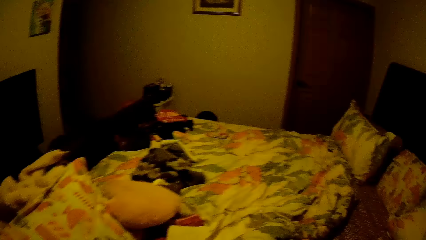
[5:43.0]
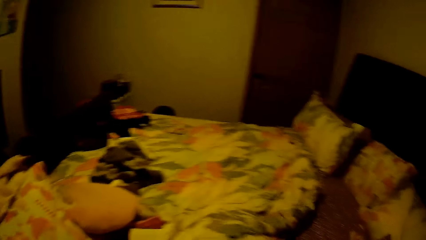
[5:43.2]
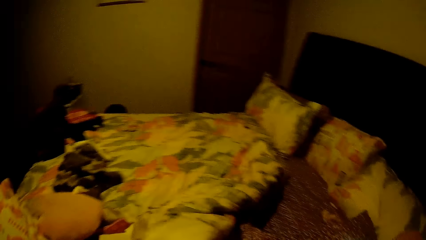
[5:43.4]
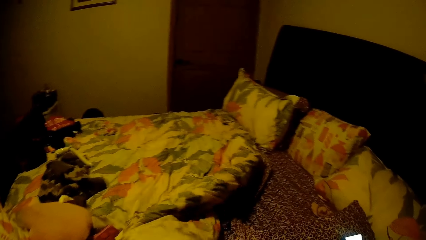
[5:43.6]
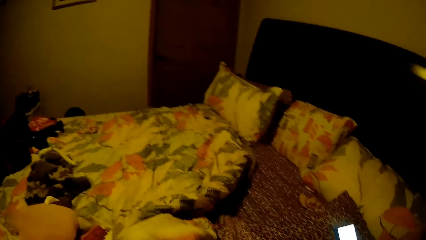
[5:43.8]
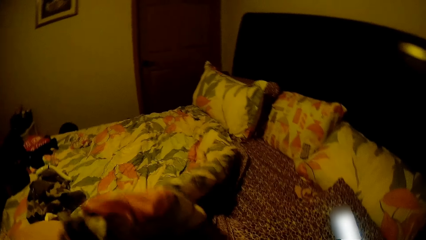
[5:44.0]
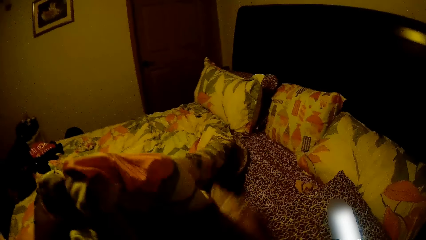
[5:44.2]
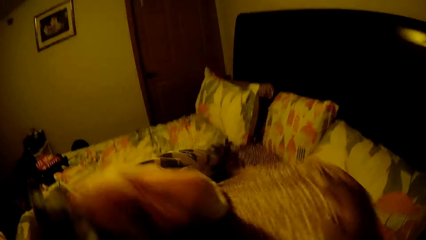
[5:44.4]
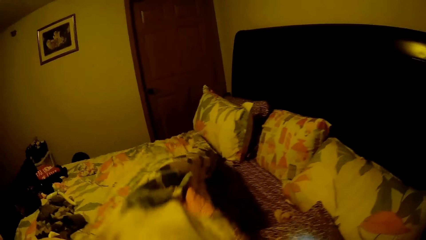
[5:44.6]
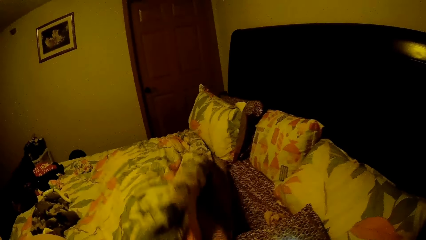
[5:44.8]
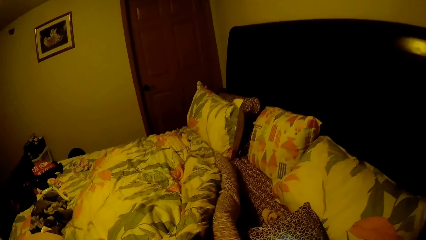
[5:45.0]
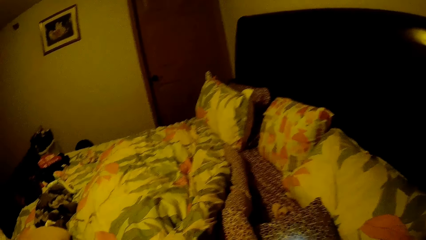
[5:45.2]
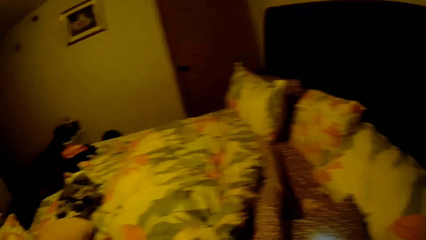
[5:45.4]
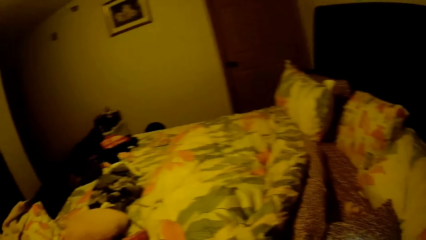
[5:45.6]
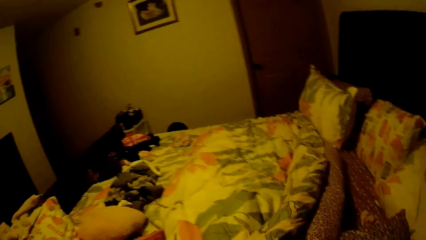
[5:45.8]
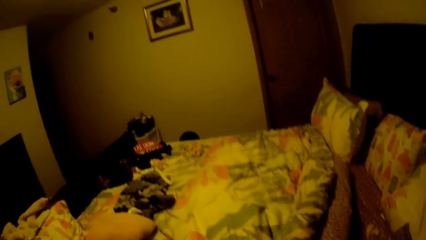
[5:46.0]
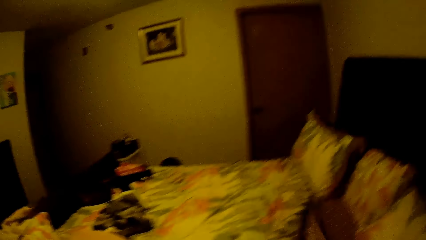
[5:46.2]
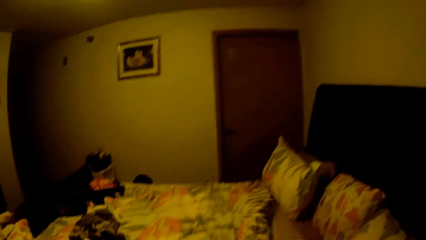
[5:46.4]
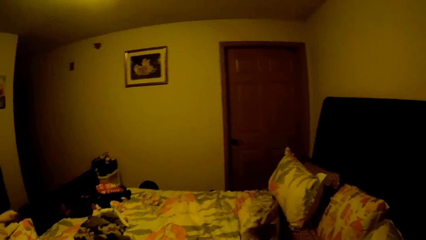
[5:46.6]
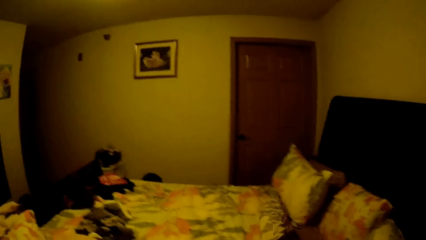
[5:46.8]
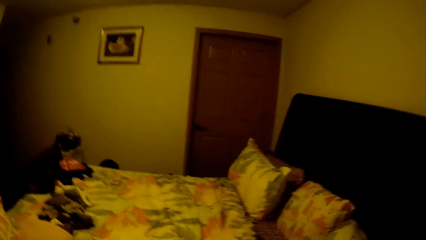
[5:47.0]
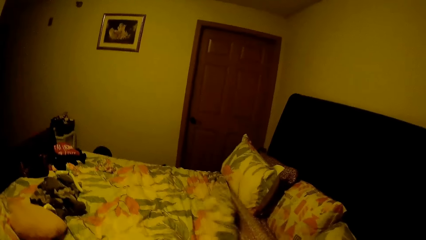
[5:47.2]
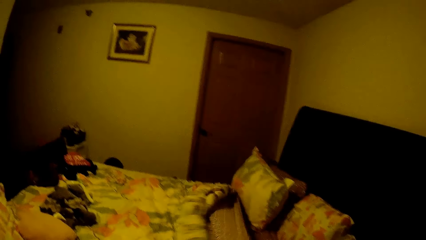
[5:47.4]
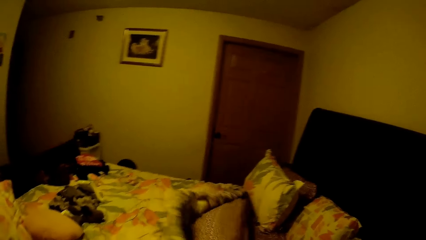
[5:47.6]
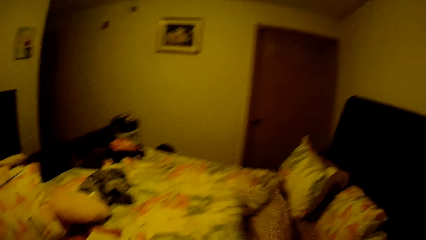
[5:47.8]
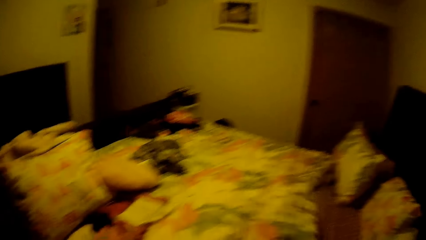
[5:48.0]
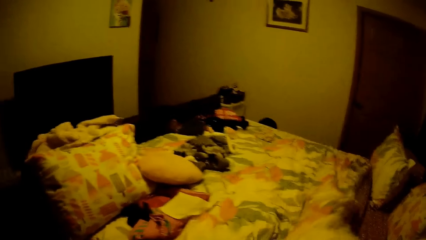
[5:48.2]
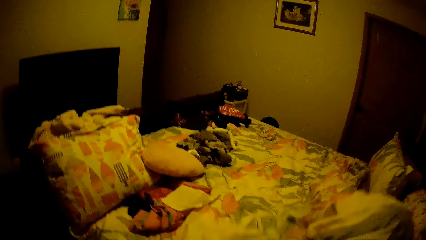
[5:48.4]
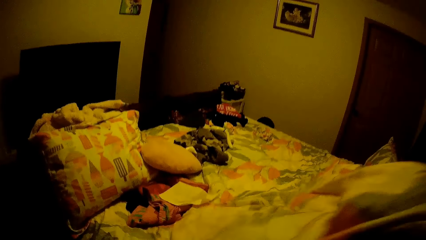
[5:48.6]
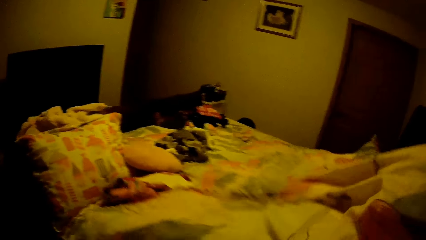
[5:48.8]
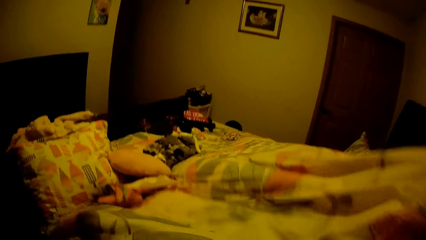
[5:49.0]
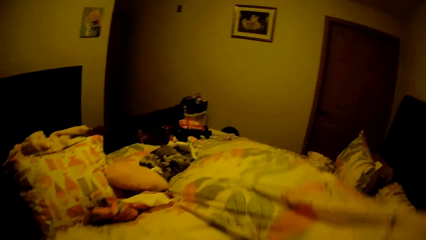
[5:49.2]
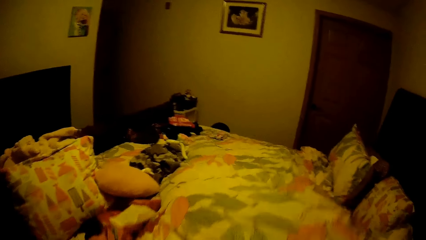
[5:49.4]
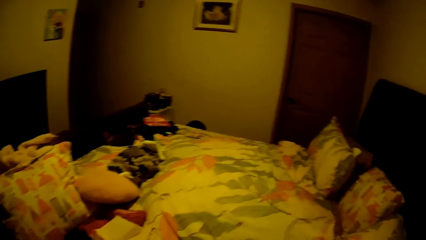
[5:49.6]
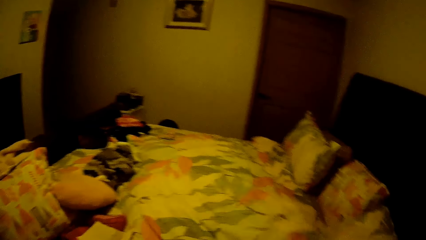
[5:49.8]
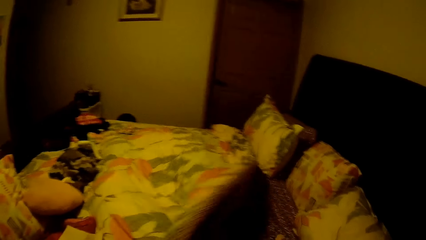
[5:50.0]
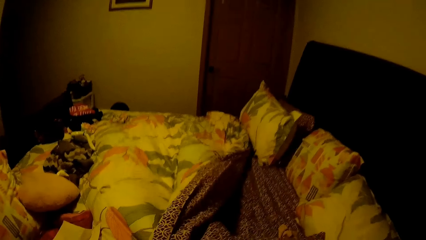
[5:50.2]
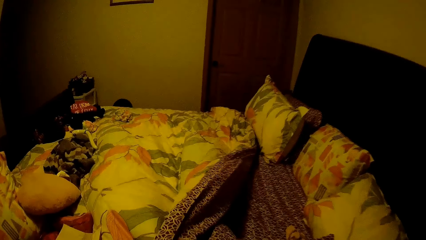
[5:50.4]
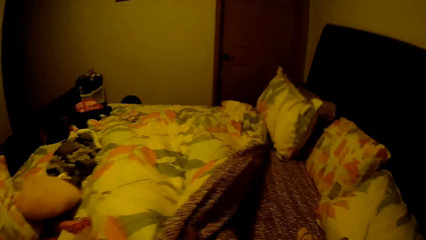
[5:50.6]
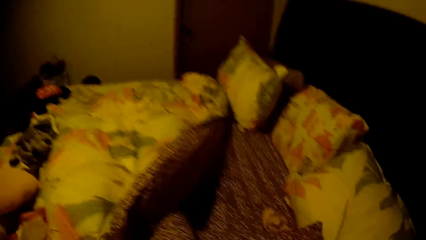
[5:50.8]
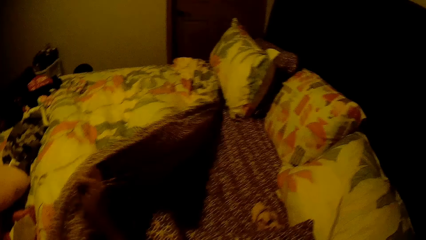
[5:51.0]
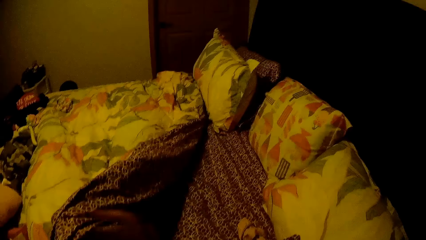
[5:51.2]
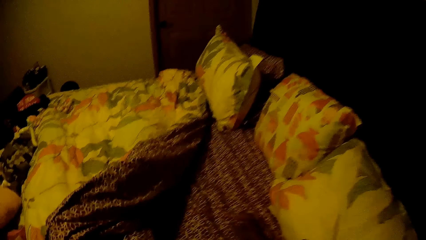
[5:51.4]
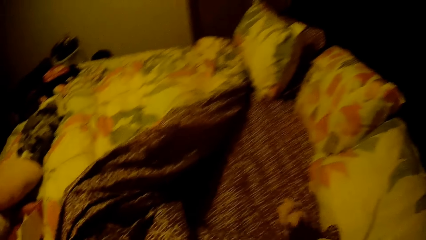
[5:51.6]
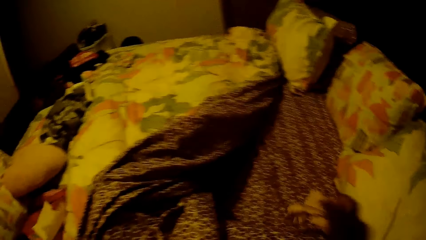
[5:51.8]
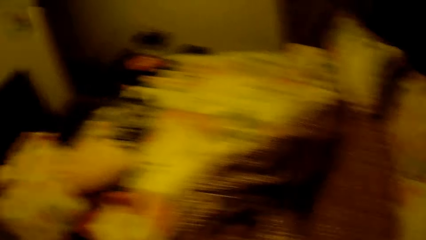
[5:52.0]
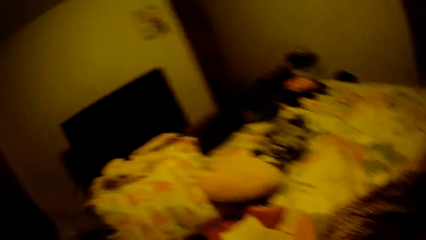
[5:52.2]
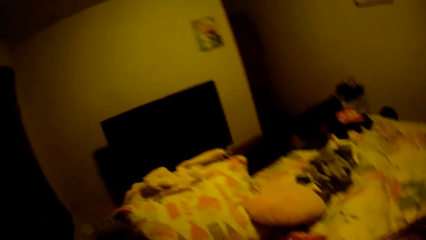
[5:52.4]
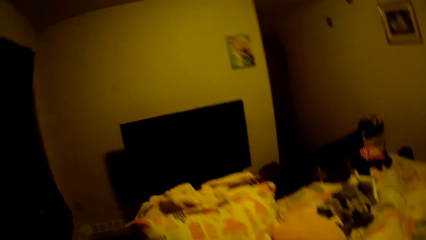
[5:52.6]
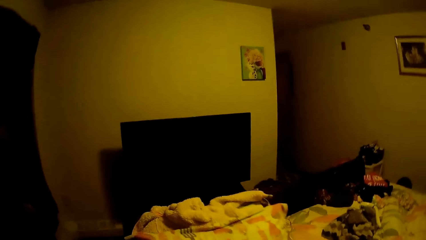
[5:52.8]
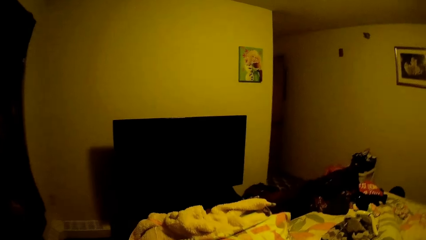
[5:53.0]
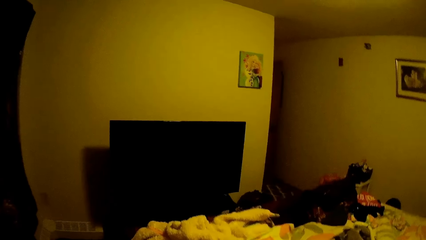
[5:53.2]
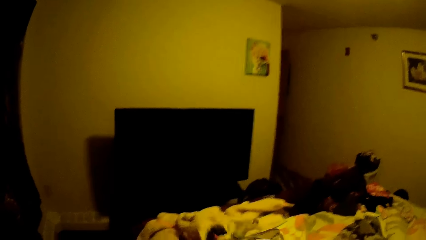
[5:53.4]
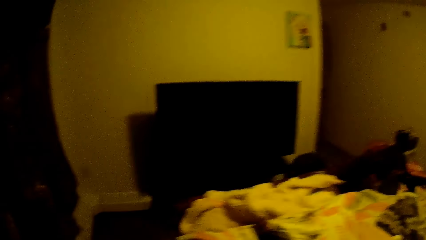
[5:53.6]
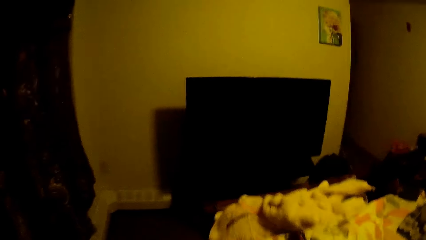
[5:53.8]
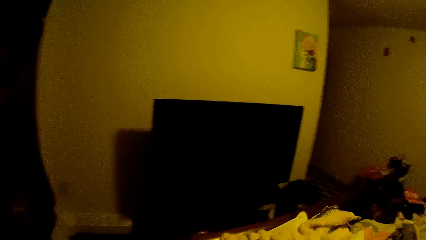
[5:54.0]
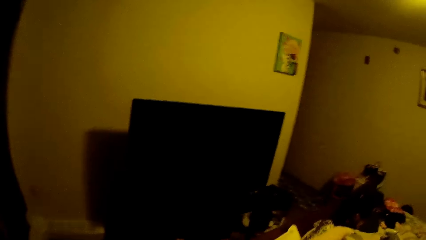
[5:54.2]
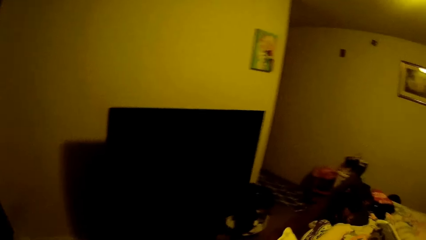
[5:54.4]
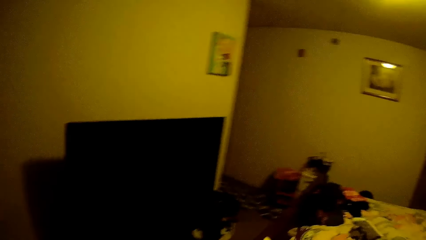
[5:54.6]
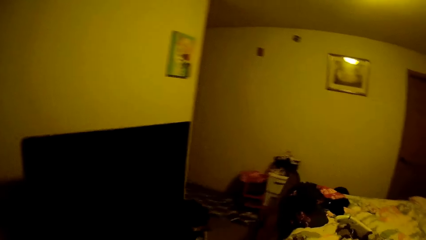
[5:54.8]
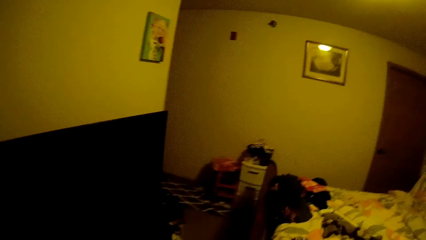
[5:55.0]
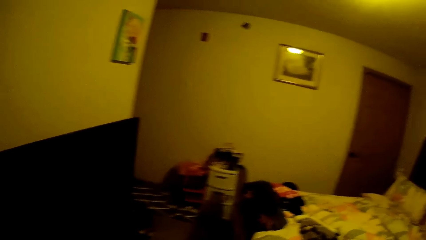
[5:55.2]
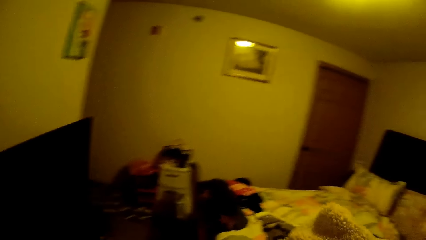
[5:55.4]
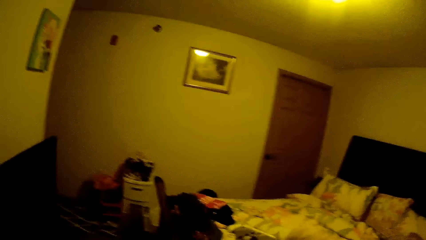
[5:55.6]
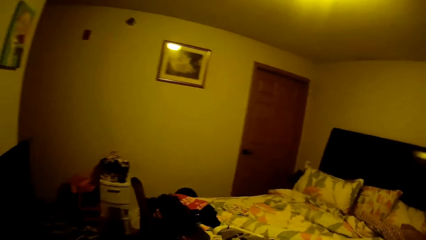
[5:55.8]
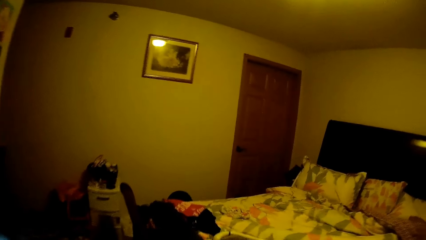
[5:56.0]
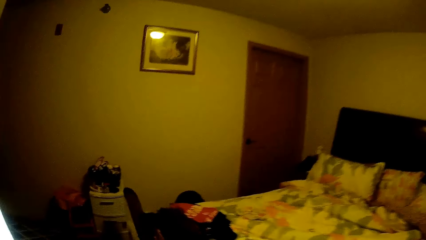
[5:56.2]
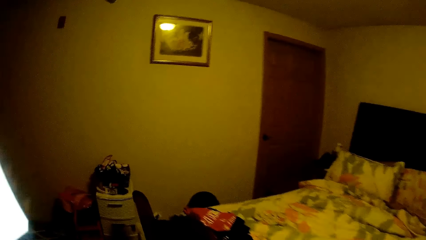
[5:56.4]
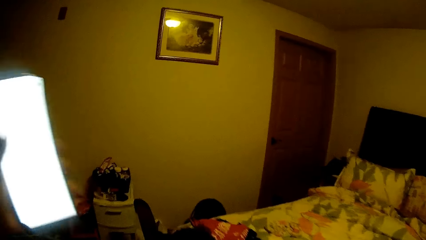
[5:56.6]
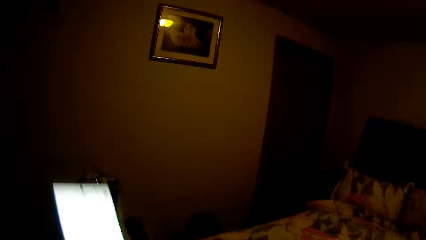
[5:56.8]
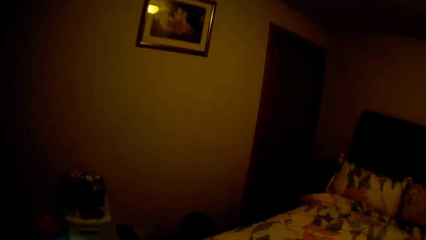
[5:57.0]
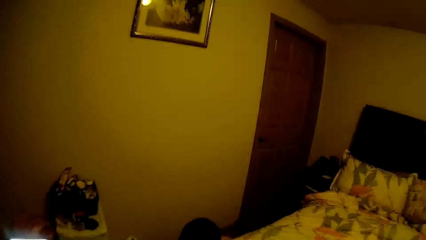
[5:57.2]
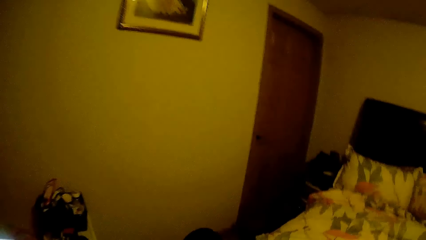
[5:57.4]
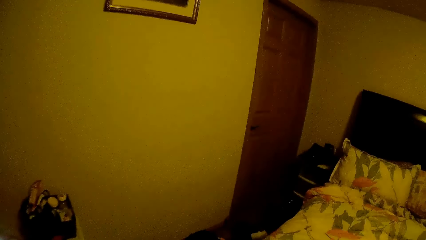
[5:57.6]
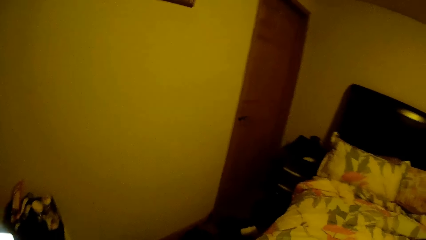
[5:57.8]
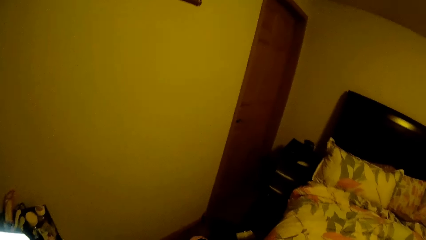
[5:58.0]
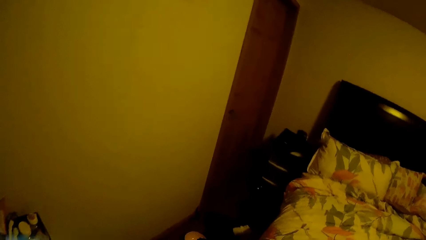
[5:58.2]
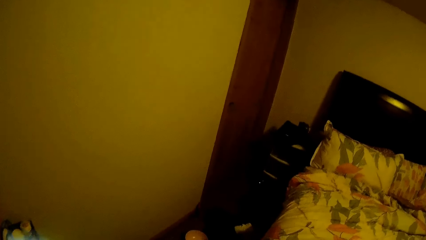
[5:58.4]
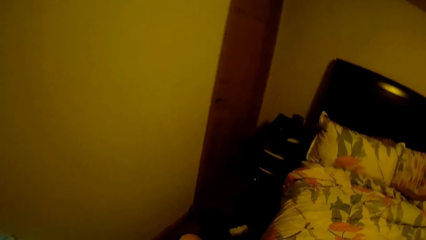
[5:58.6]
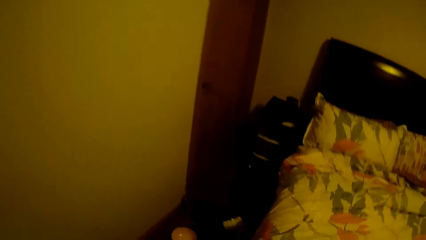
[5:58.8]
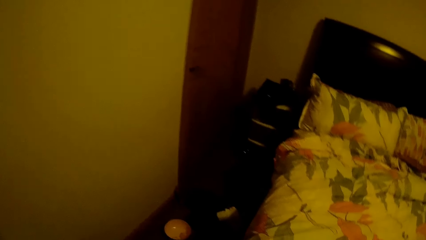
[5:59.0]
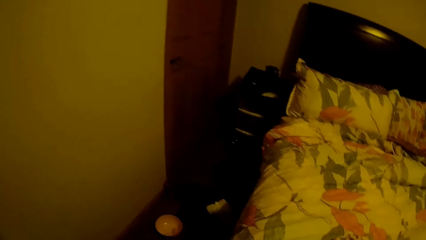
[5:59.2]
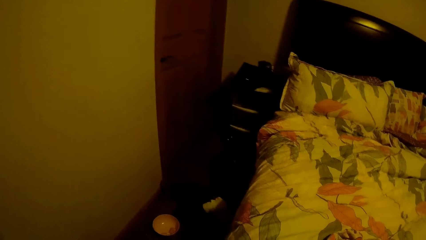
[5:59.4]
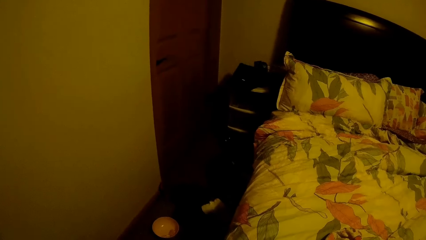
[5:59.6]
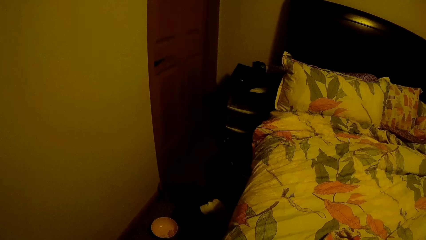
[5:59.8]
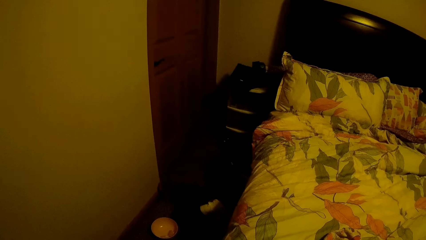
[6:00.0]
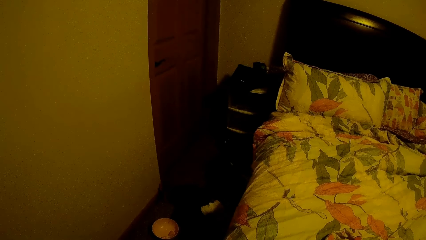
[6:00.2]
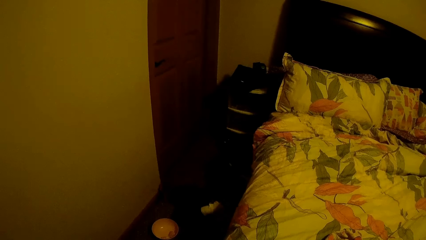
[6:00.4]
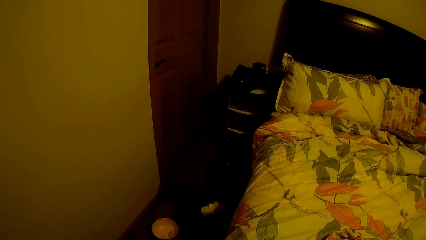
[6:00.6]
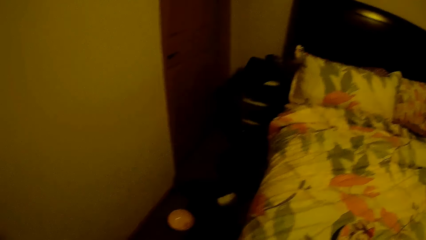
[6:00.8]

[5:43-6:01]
The camera wearer adjusts the bed sheet on the bed with both hands. She picks a cloth from the bed with her right hand. She walks in the room towards a closet.
